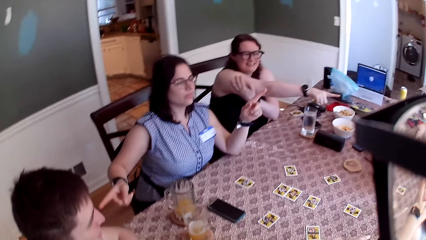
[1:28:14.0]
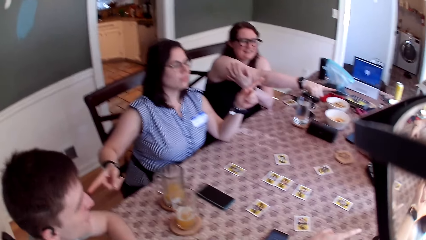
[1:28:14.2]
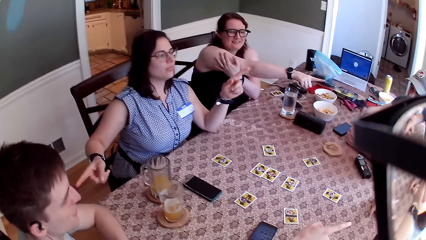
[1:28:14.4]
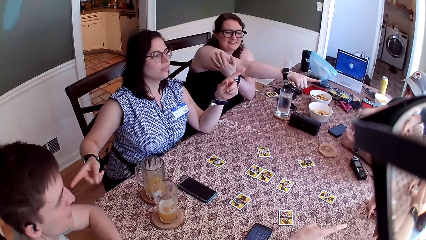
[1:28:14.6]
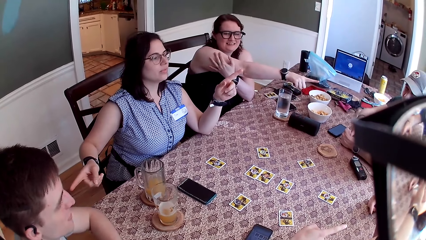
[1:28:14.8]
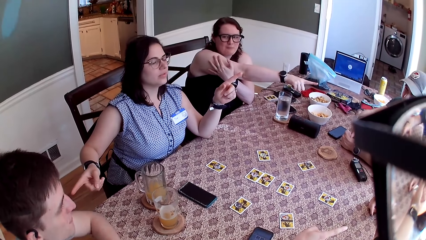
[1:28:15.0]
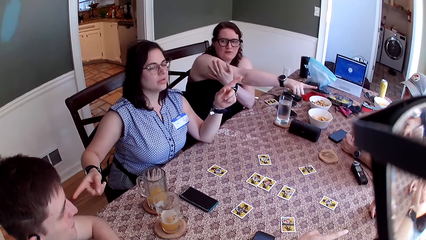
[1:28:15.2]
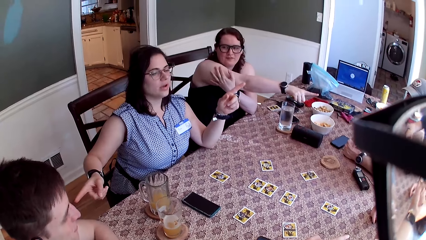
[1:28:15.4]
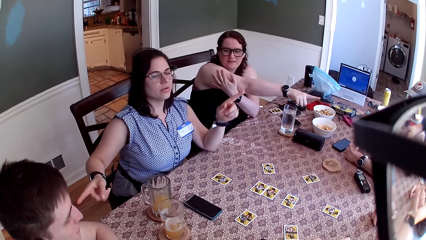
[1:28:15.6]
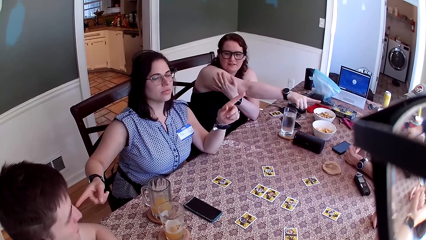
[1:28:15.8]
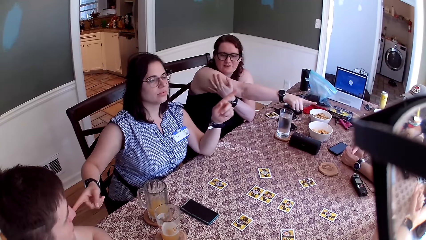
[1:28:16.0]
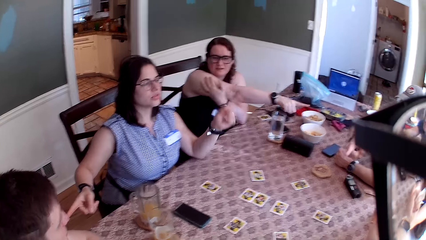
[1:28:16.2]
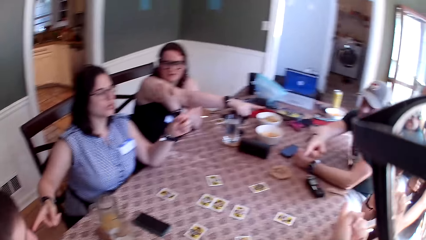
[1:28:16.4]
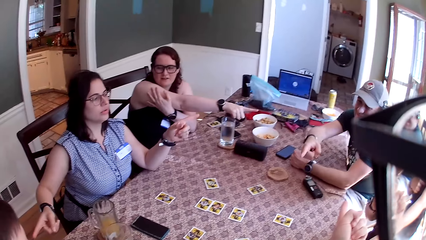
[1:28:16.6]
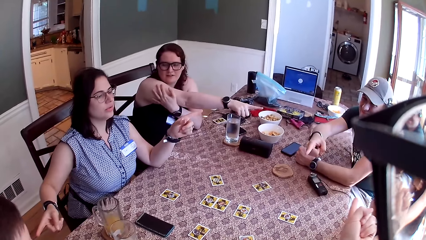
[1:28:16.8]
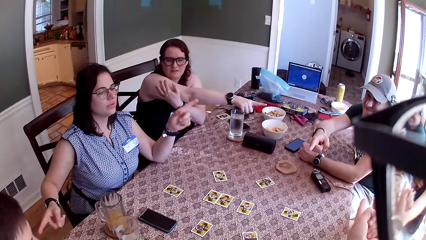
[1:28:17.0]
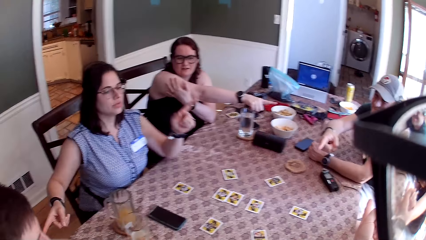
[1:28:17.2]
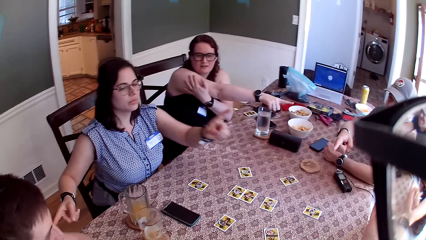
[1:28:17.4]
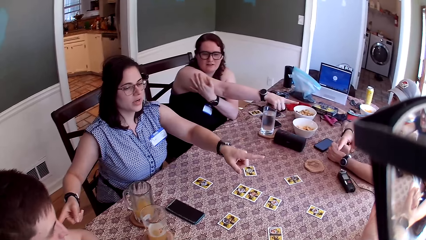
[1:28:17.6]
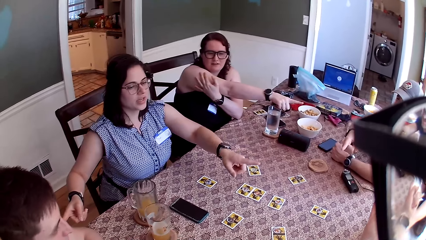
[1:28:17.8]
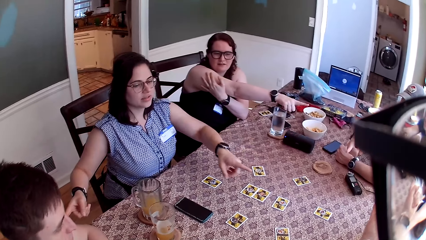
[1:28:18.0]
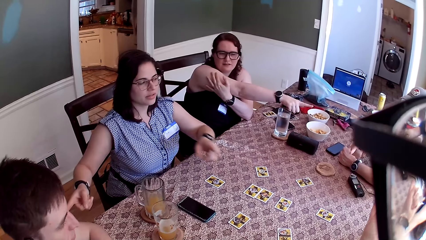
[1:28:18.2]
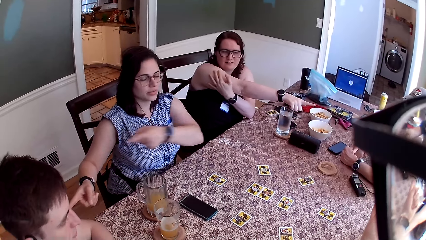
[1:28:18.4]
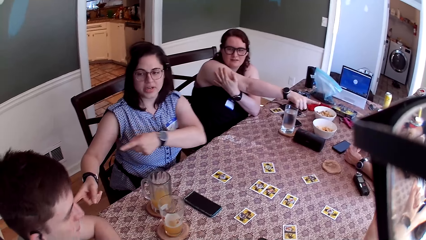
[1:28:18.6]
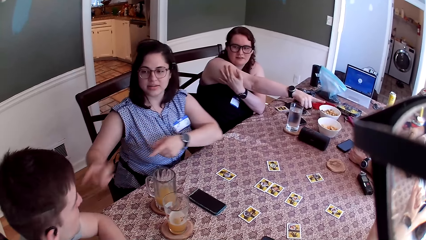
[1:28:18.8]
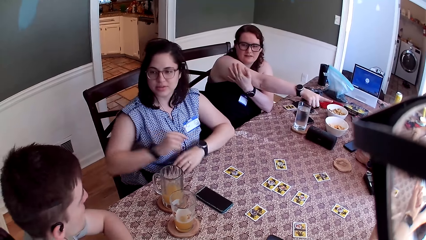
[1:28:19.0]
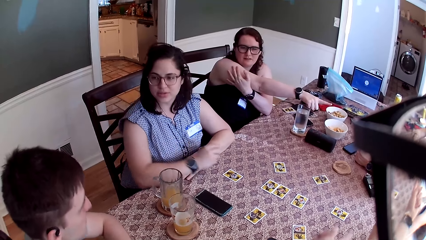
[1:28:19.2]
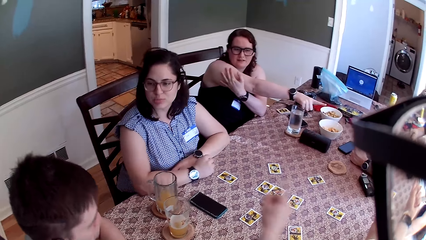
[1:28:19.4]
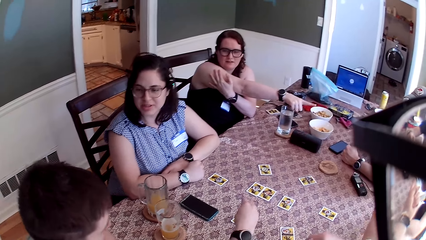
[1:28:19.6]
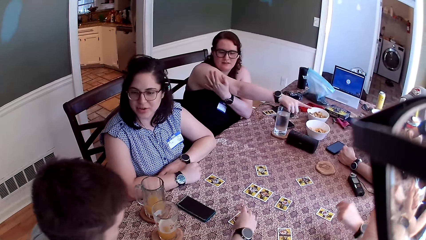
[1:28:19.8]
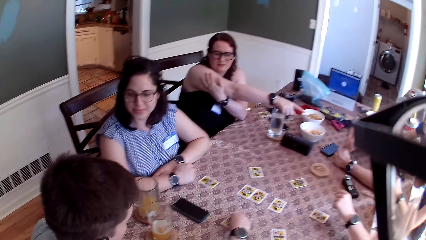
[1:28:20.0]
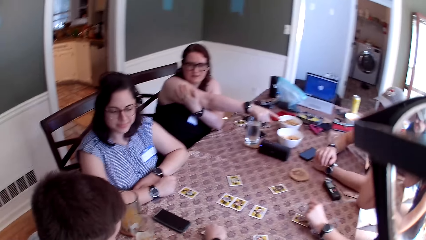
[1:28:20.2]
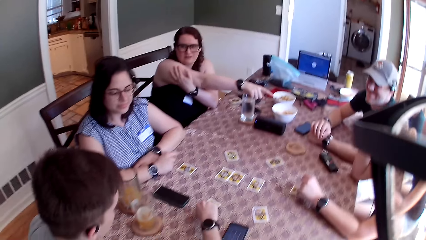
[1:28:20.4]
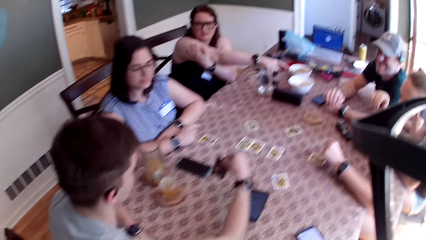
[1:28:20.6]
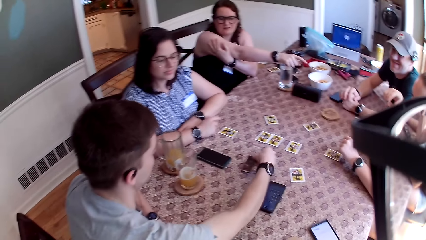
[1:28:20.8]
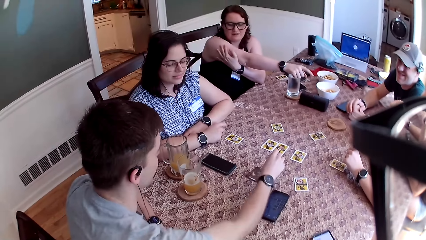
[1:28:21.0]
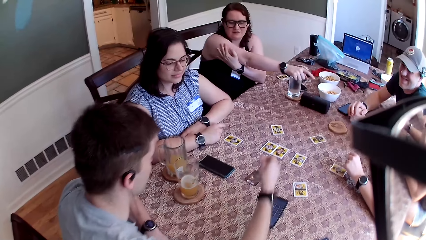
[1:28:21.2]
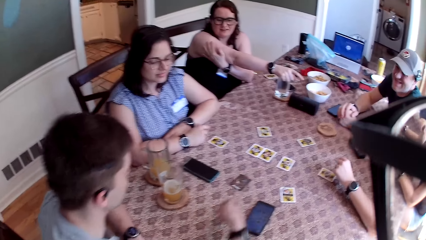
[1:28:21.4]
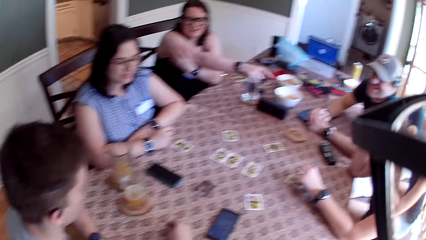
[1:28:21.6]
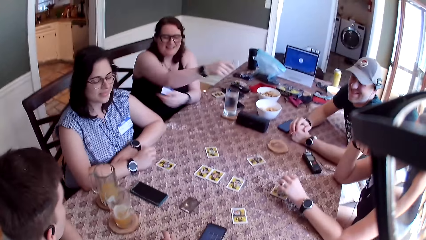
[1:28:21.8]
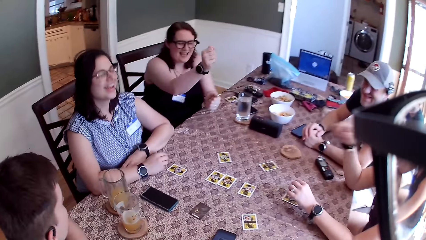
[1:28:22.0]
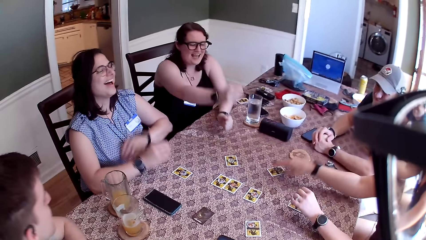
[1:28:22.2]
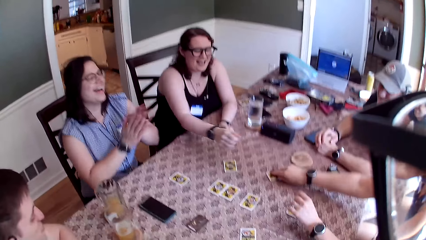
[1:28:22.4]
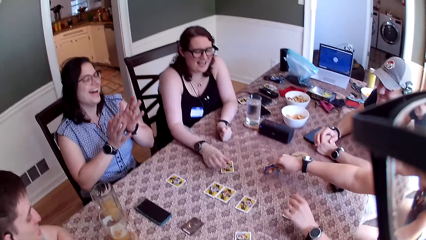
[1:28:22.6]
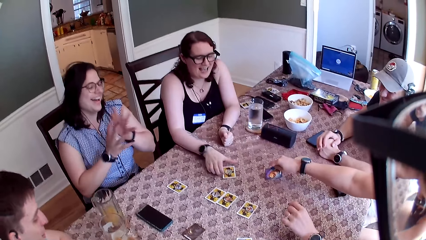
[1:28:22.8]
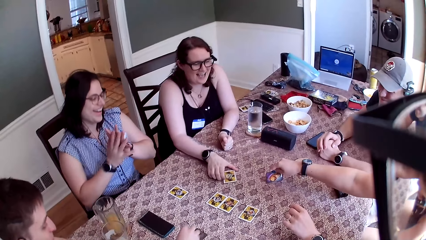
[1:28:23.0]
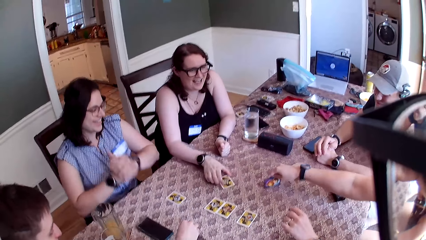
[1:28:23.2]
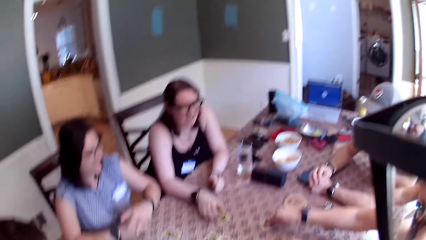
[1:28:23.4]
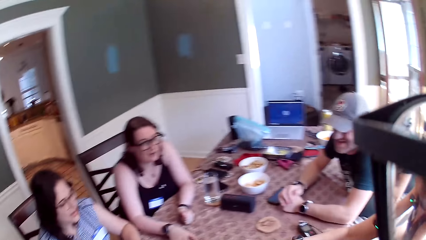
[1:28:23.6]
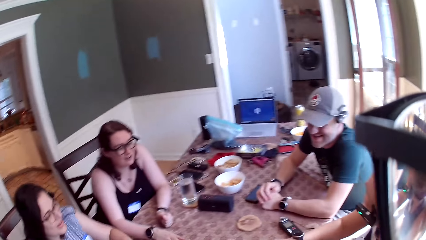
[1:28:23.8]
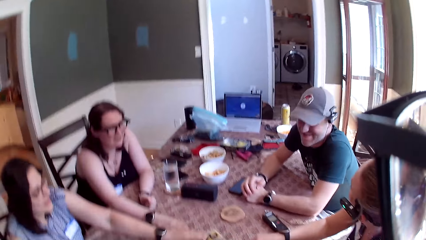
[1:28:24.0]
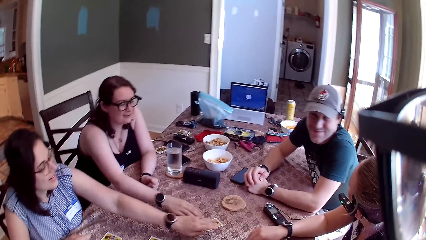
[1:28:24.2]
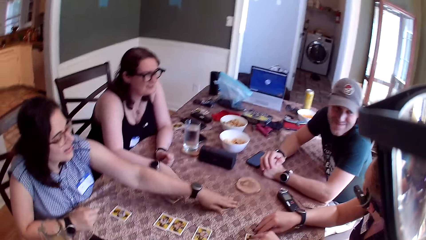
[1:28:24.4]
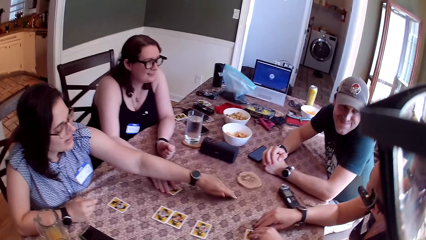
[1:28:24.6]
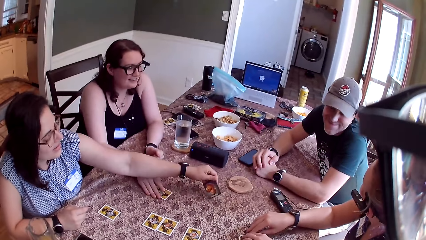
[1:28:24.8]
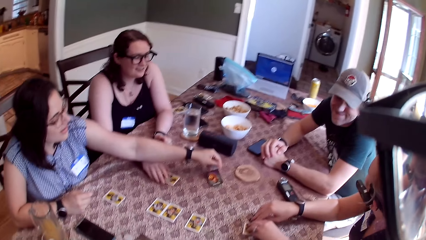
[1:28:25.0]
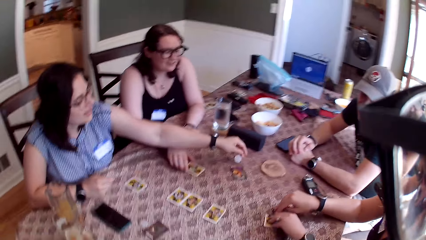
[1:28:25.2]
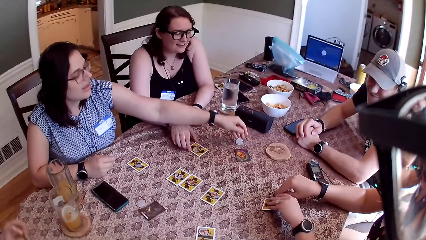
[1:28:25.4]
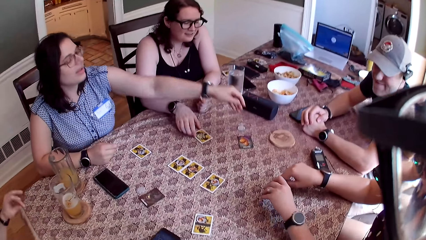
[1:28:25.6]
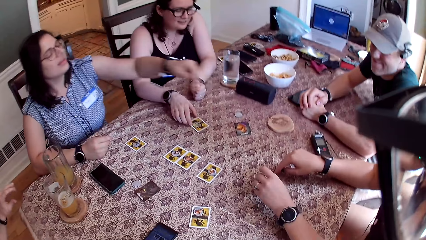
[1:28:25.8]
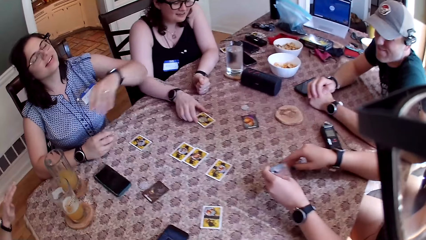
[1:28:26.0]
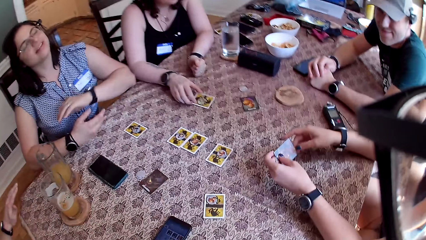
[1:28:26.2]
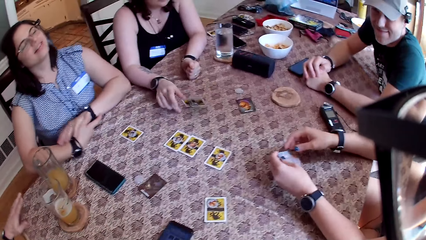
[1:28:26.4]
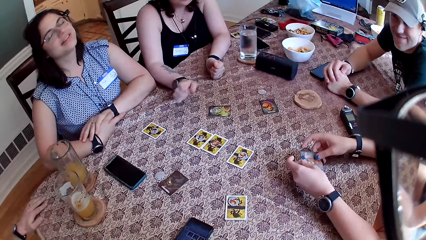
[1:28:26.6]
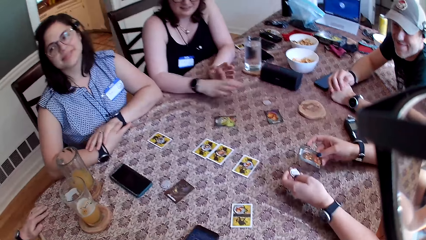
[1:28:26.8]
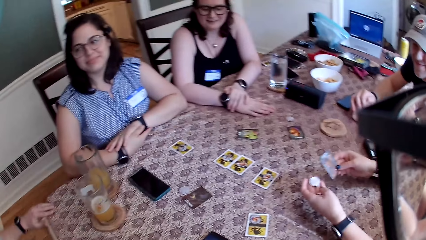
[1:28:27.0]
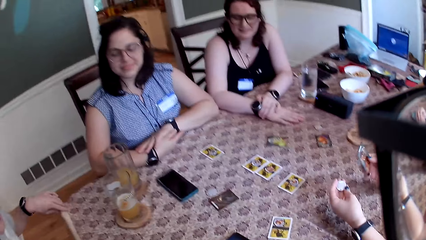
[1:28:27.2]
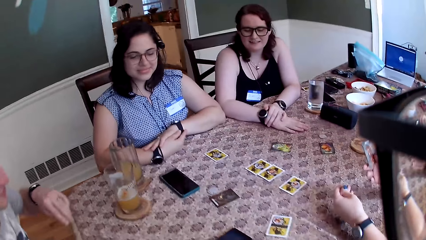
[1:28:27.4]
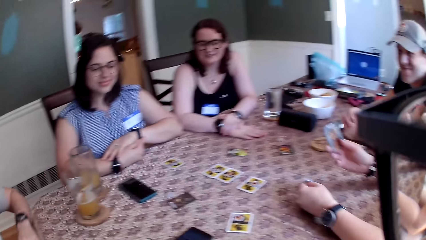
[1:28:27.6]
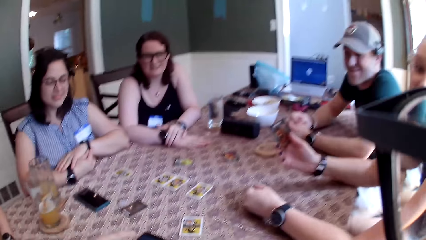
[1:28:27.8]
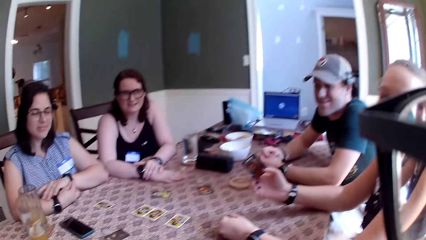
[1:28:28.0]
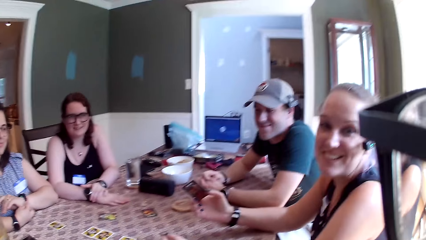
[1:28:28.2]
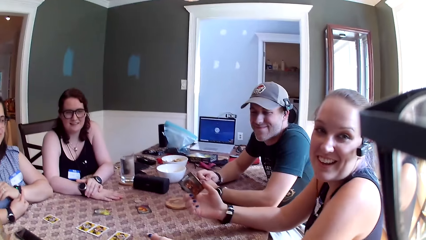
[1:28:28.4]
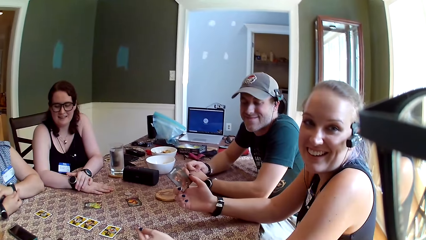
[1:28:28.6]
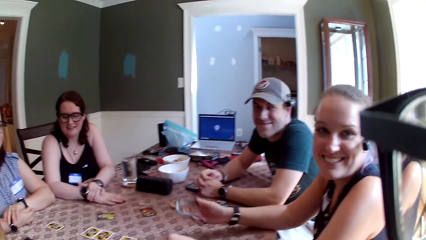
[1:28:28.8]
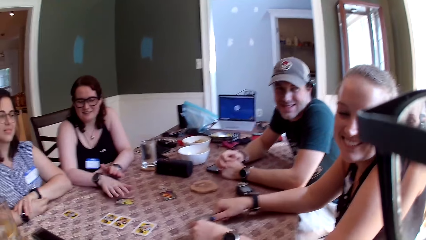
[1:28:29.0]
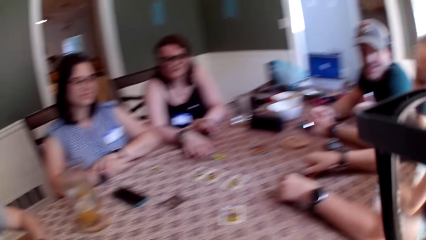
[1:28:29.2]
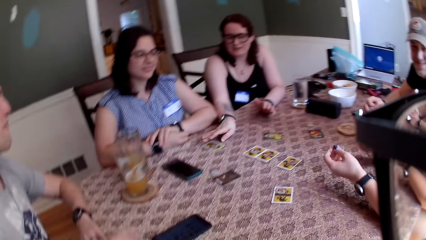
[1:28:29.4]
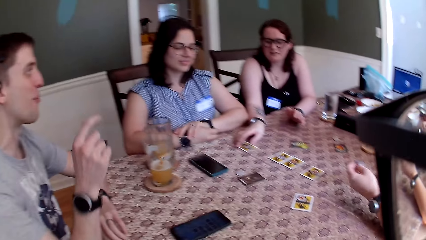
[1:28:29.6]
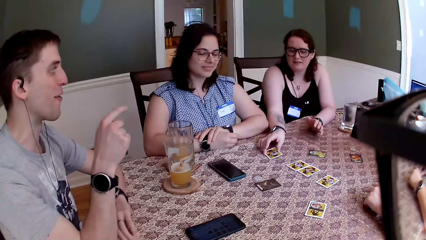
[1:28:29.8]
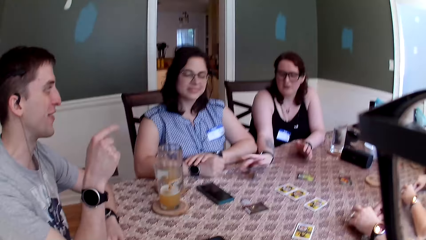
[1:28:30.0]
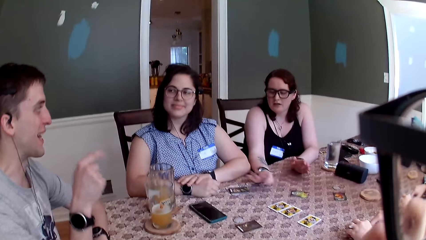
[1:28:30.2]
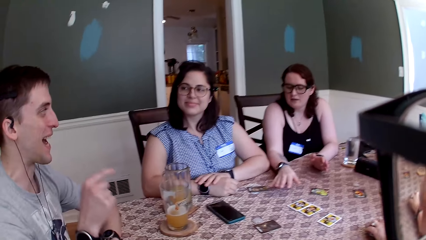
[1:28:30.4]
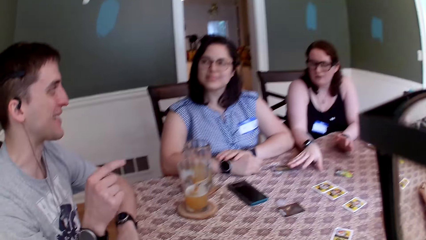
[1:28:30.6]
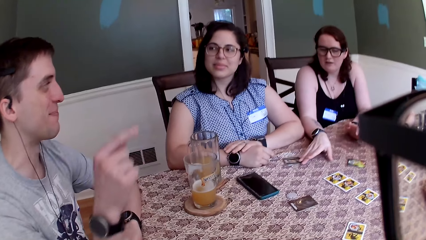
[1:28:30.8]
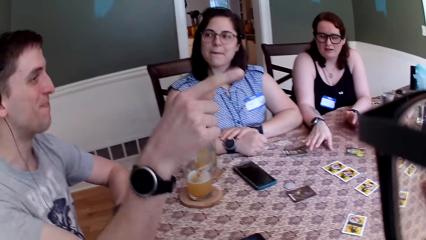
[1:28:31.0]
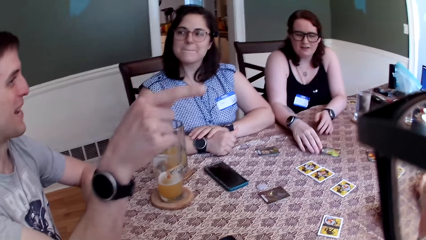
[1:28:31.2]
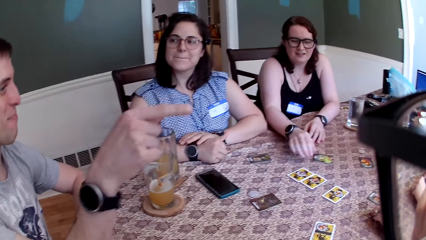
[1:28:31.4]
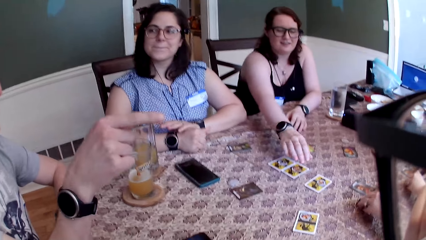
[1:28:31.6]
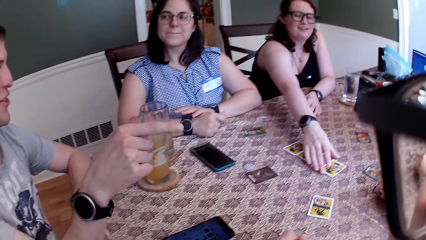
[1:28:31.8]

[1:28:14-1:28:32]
The woman converses with another woman. The second woman points at a man with her left index finger, points at the first woman with her left index finger, points at another man with her left index finger, and lowers both hands to the table. A male tilts the card and places the card on the table. A third woman adjusts the card on the table. The second woman claps her hands. The first woman turns a card on the table. The camera wearer converses with the male. They converse with the group of people. A female tilts a card with a hand and places the card on the table. Another female tilts a card with a hand. The first woman converses with the camera wearer. The other female places the card on the other hand. The third woman stretches her right hand to a card on the table. A third female picks a card from the table. The third woman pushes the card with her right hand. The other man converses with the group of people. The third female places the card on the table. The third woman stretches her right hand to a card on the table.
